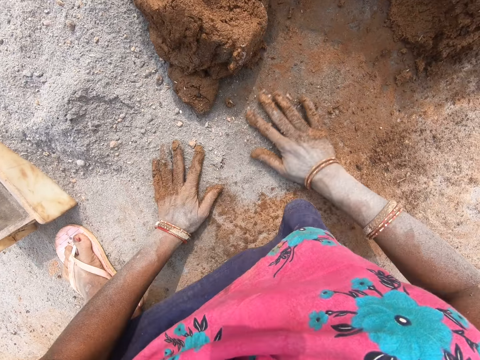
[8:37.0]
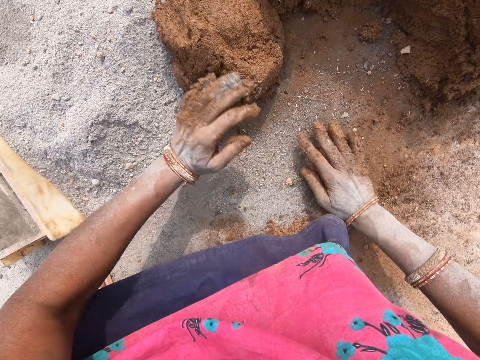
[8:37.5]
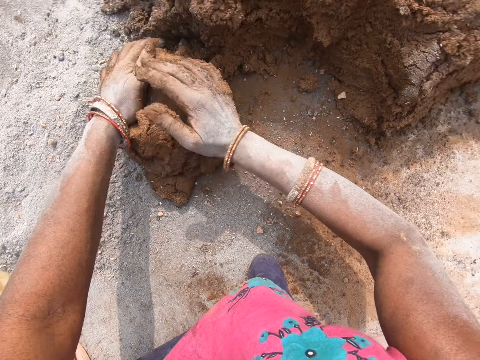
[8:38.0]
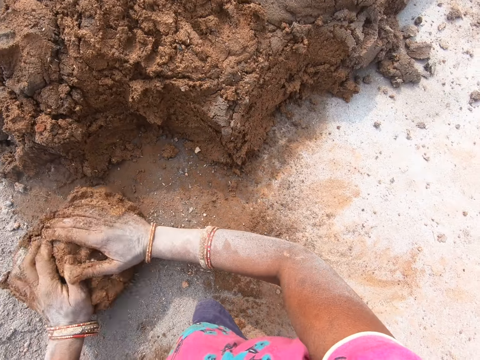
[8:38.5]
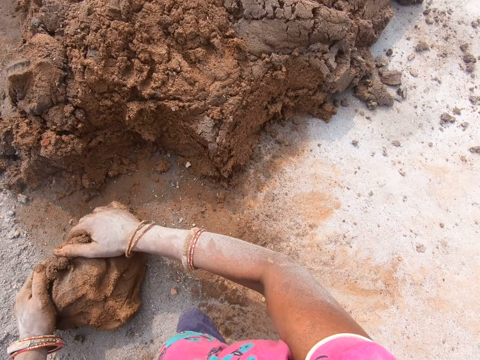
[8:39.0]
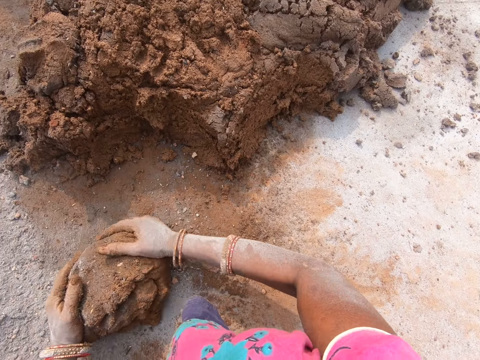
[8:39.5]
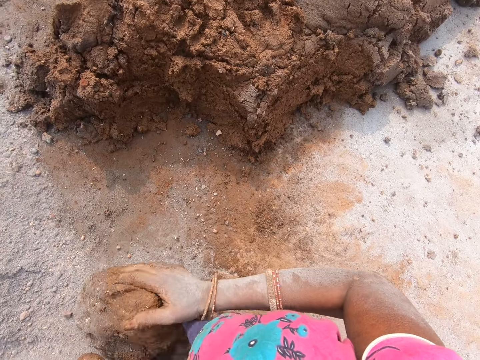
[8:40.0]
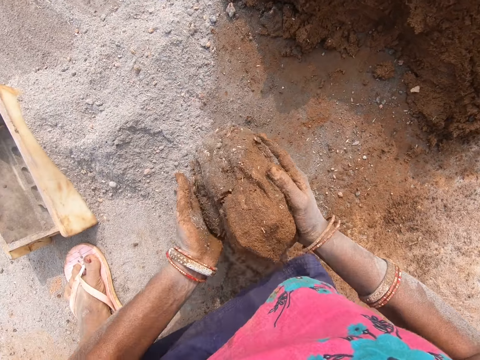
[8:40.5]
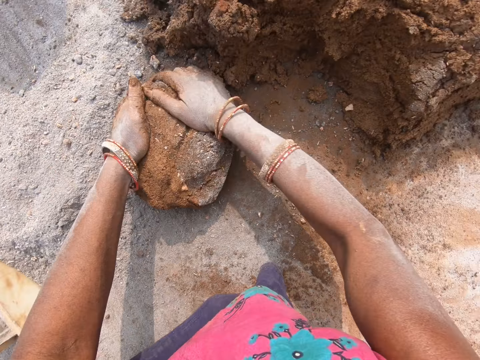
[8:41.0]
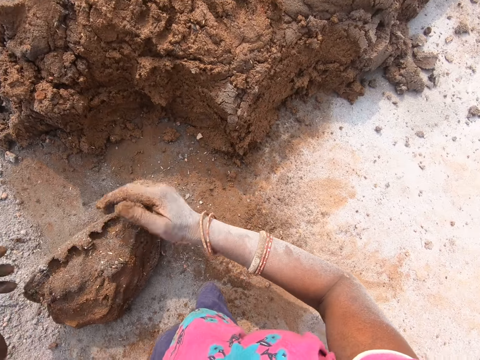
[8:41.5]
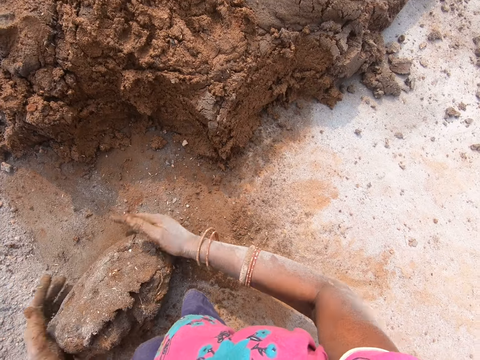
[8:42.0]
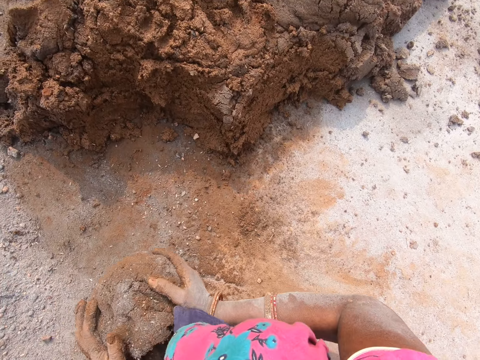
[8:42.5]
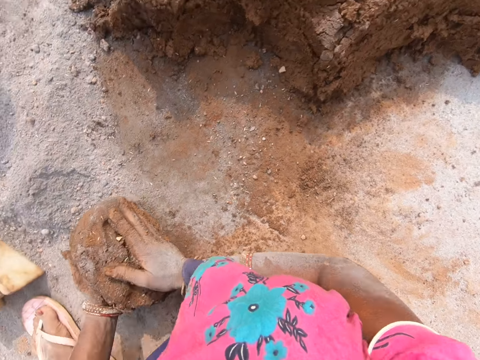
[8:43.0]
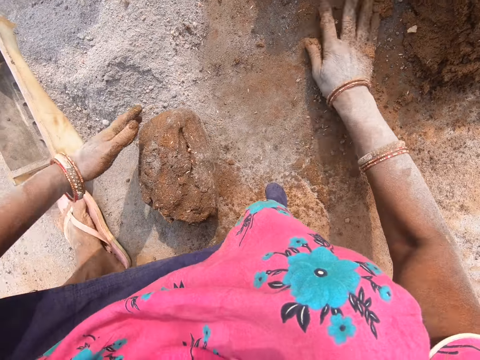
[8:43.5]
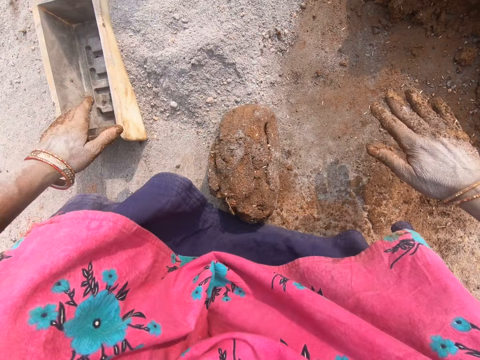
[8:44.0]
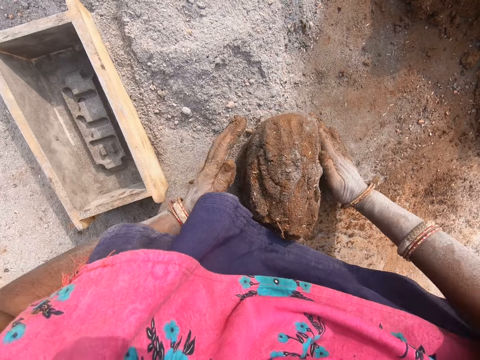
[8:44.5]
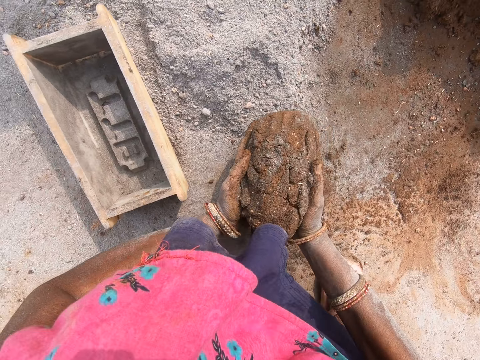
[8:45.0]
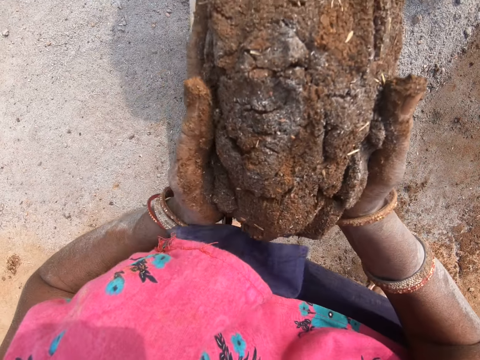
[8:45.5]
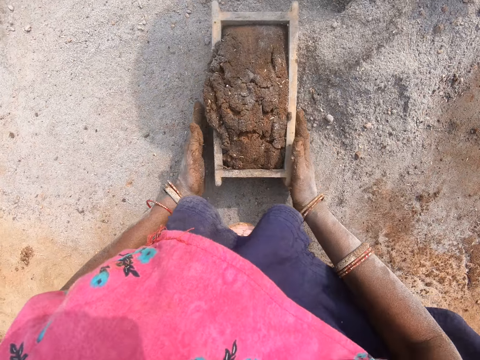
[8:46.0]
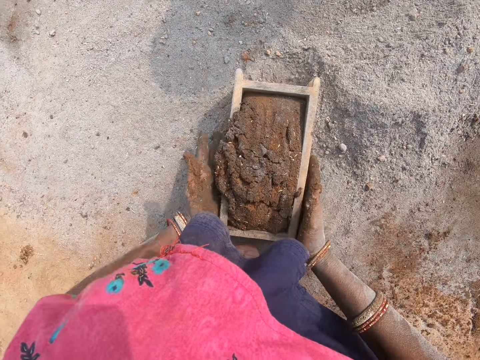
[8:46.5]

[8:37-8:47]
The camera wearer puts the clay on the ground. They rub the hands on the ground. They roll the clay on the ground with hands. They mold the soil. They pick the clay. They put the clay on the ground. They roll the clay on the ground with hands. They rub the right hand on the ground. They move the brick mould with the left hand. They pick the clay. They put the clay in the brick mould. They move the brick mould.

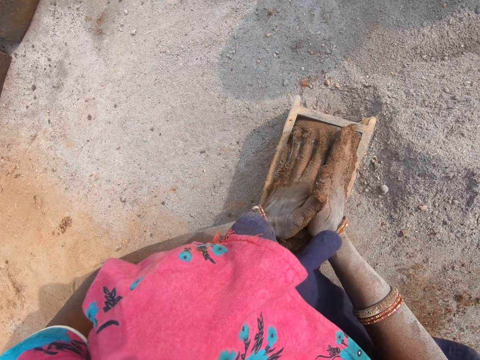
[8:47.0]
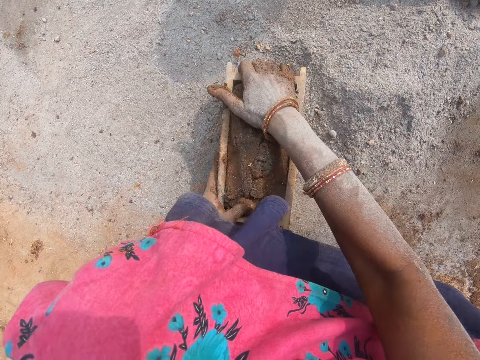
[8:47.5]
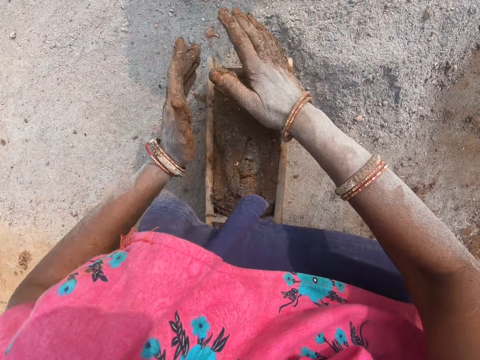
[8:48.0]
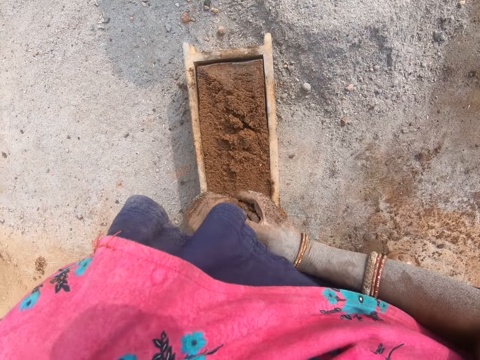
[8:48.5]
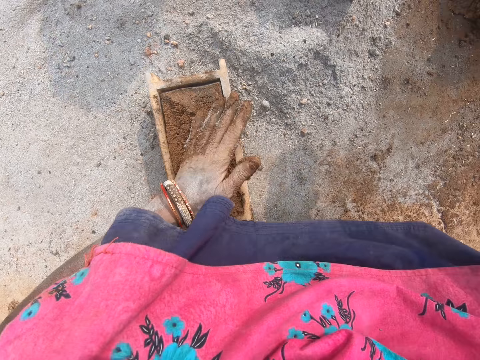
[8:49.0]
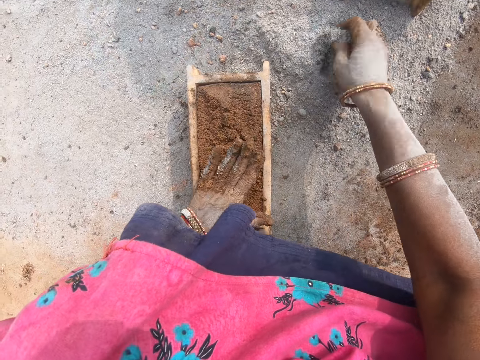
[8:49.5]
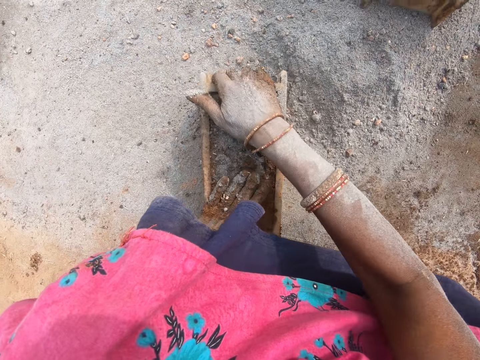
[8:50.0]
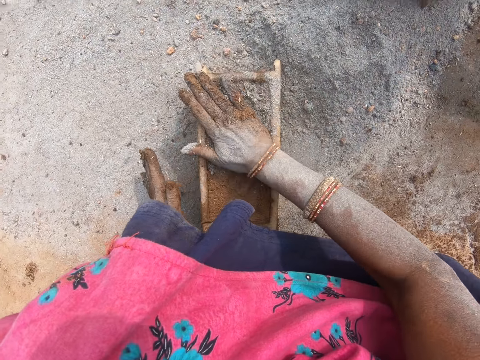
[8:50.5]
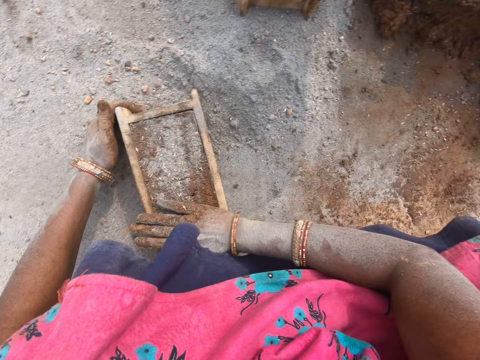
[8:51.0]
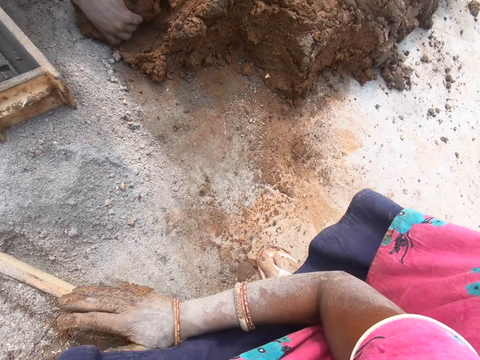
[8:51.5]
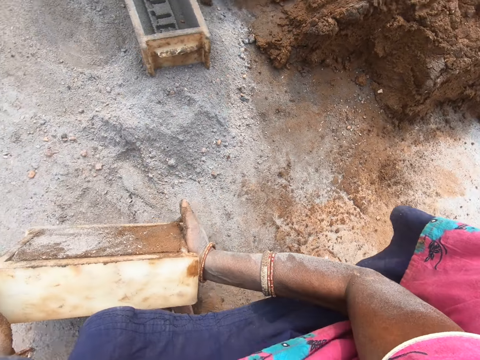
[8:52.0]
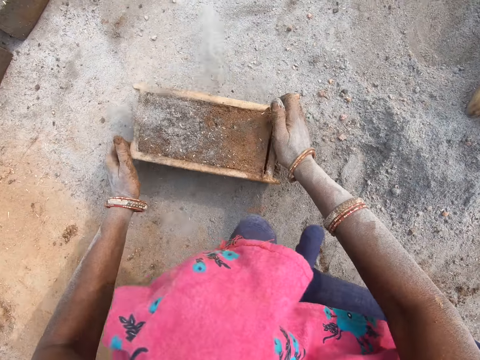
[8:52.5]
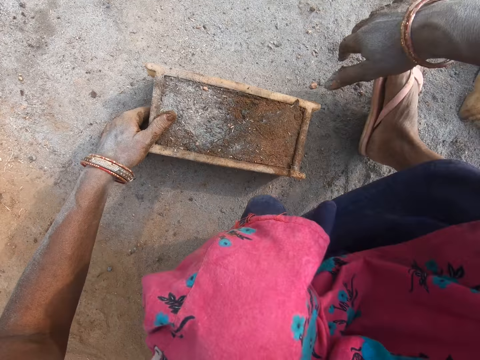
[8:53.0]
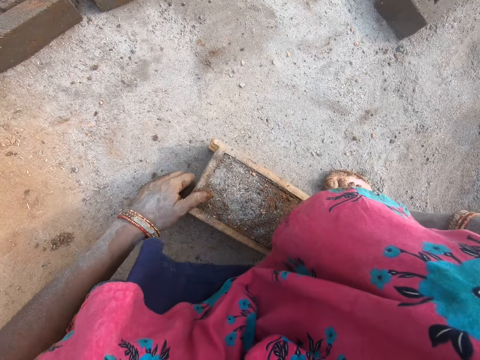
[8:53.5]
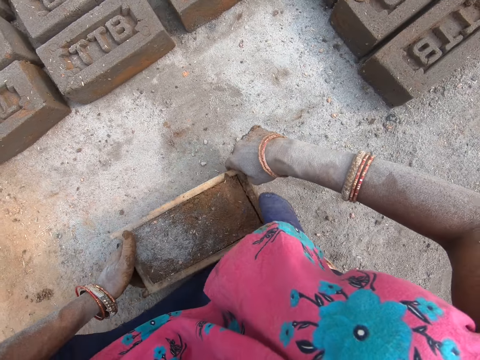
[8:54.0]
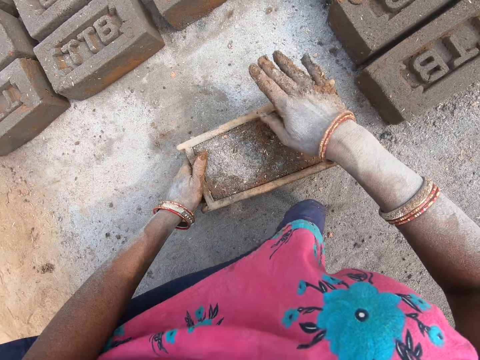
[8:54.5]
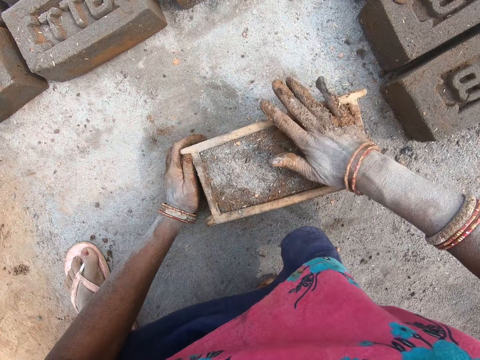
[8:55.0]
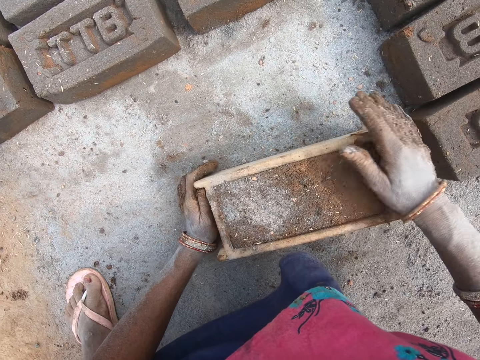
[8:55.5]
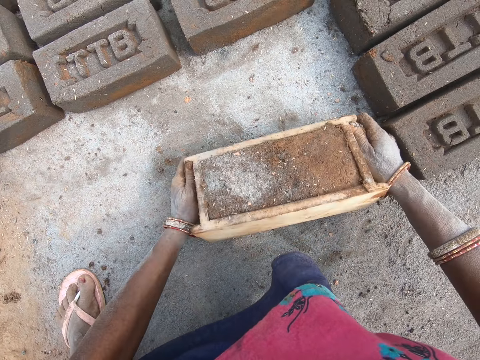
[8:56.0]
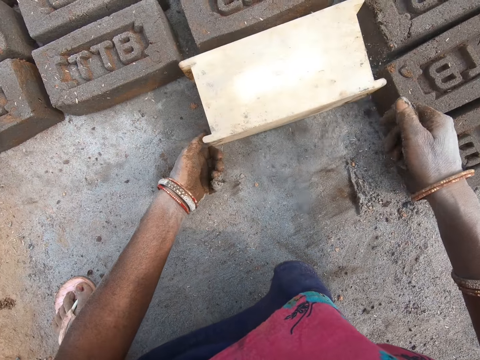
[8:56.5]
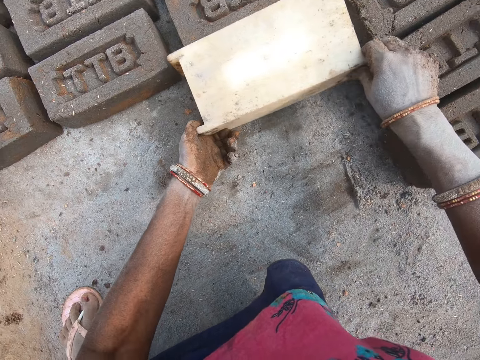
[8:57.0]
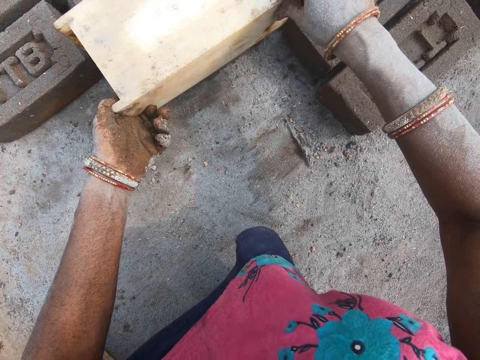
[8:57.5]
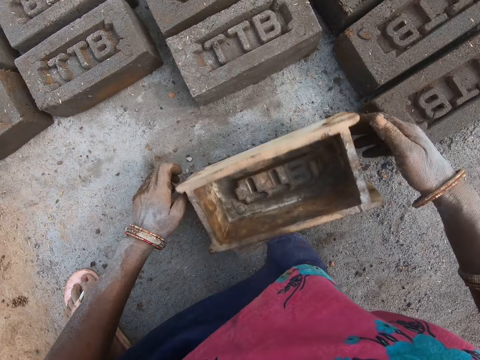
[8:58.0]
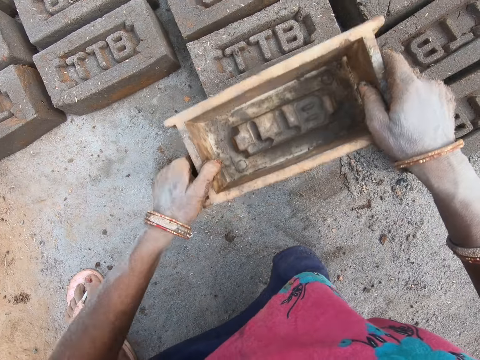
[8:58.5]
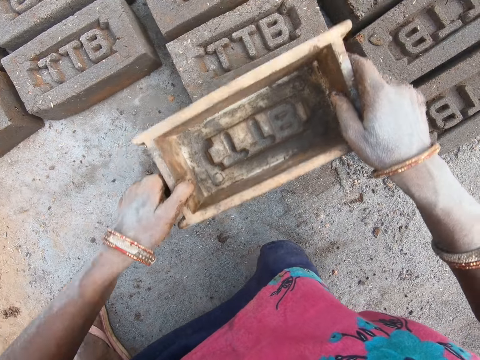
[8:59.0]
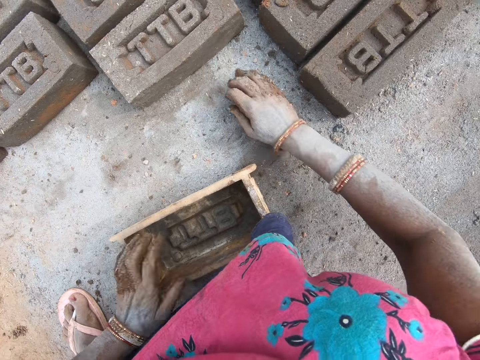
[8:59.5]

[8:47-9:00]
The camera wearer presses the clay in the brick mould with hands. They remove the excess clay on the brick mould with hands. They throw the excess clay on the ground. They scoop the sand with the right hand. They put the sand on the clay on the brick mould. They press the clay with hands. They carry the brick mould with both hands. They pick the brick mould. They put the brick mould on the ground. They move the brick mould on the ground. They press the clay with hands. They press the mould with the left hand. They put the brick on the ground. They flip the brick mould. They pick the brick mould. They remove the brick mould from the mould. They put the brick mould on the ground. They press the brick with the brick mould. They put the brick mould on the ground.

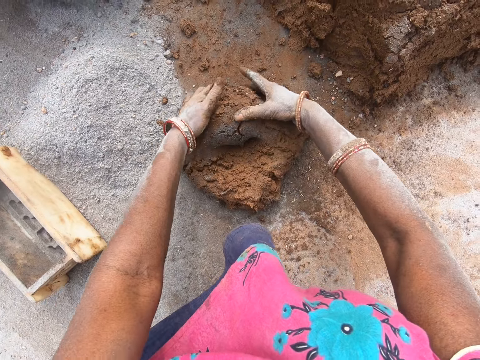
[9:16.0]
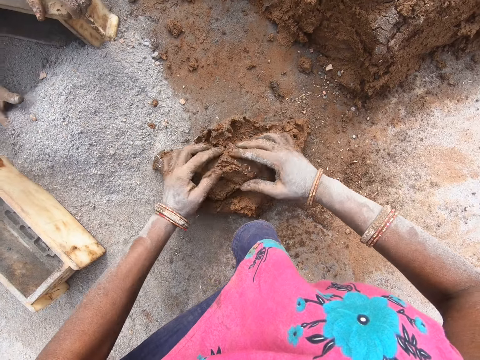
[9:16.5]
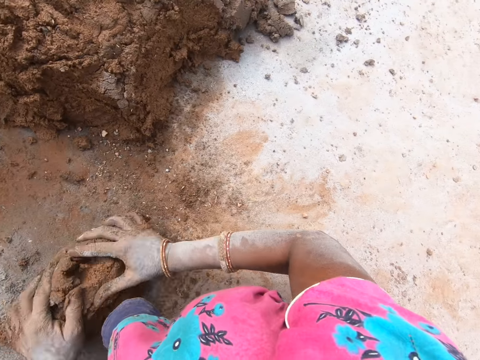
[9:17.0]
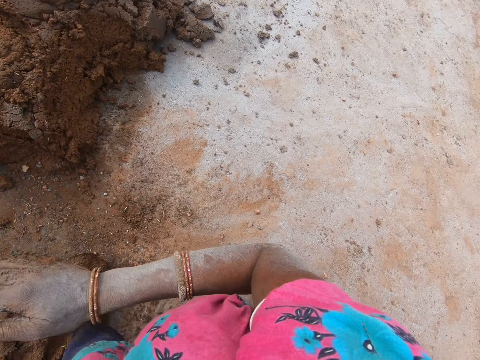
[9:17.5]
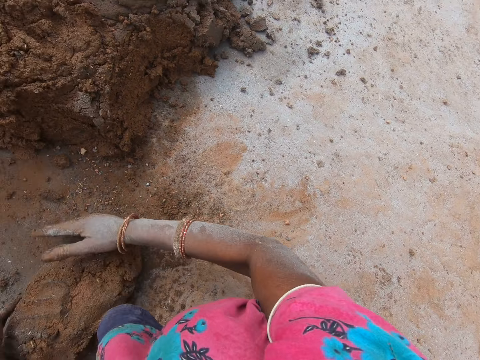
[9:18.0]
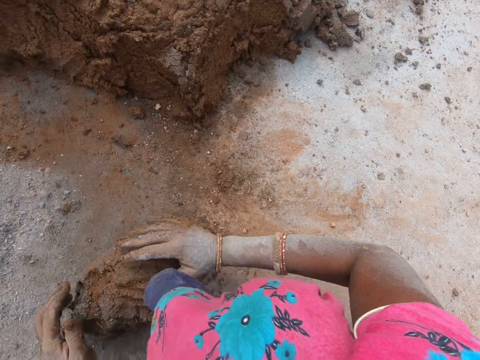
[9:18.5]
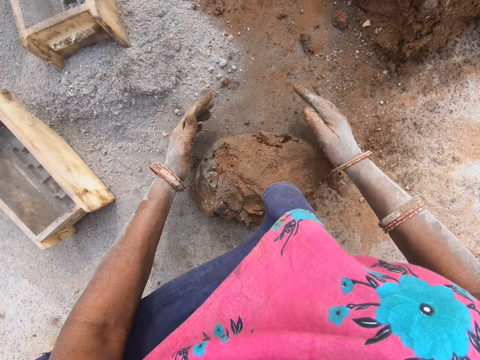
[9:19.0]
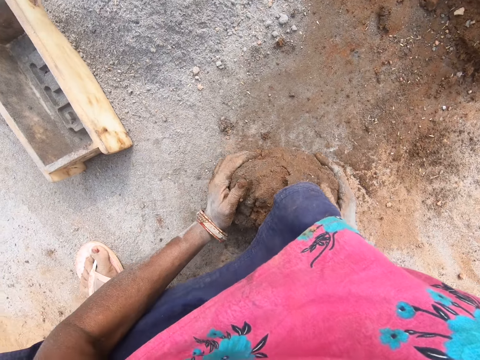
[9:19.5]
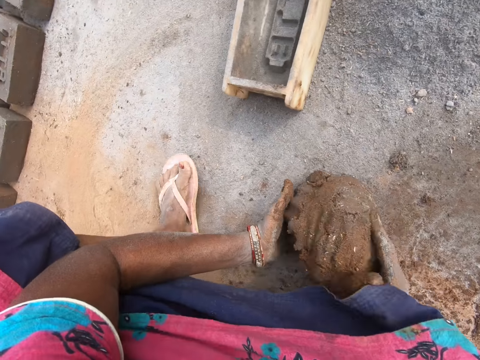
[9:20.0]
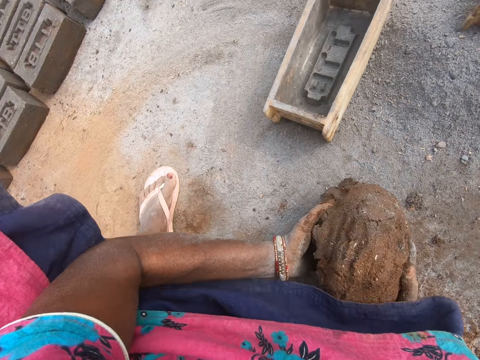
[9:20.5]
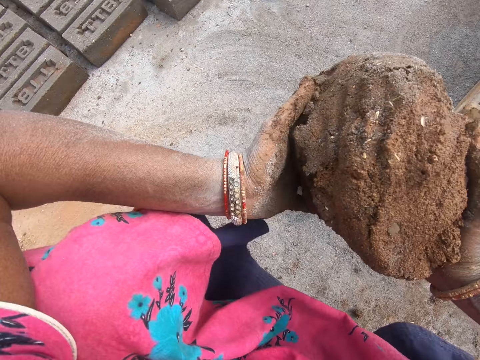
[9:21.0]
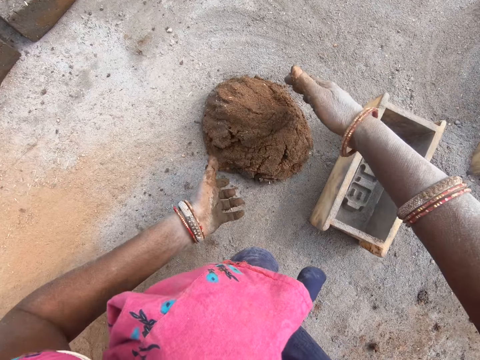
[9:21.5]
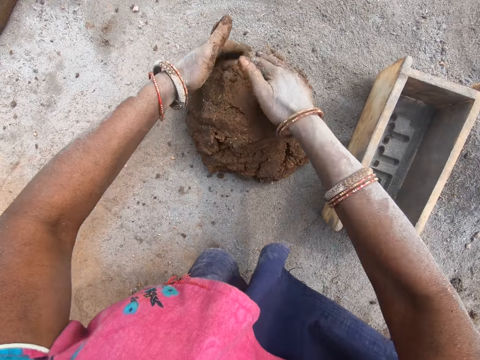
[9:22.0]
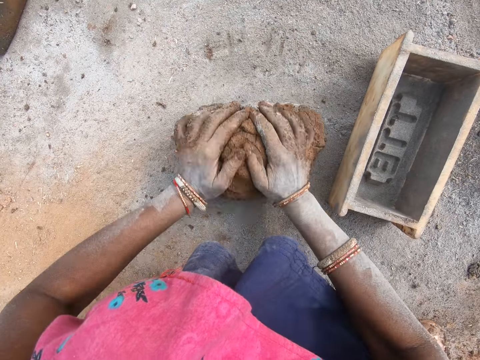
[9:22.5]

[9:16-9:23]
The camera wearer looks around. They talk. They pick the mud. They carry the clay mold and put the clay mold on the ground. They mold the mud with soil.
